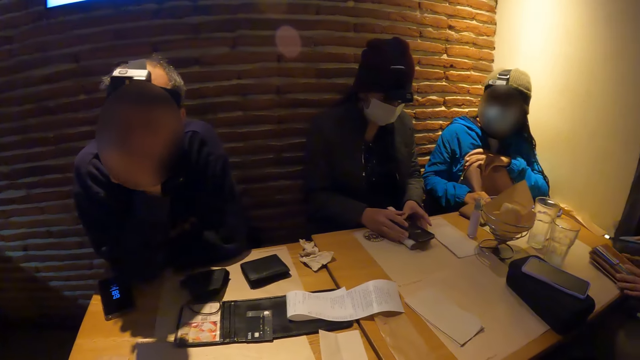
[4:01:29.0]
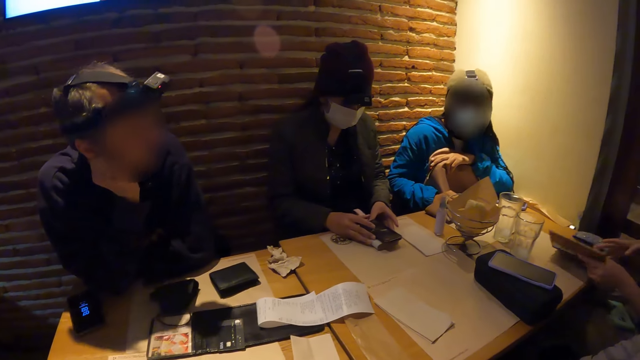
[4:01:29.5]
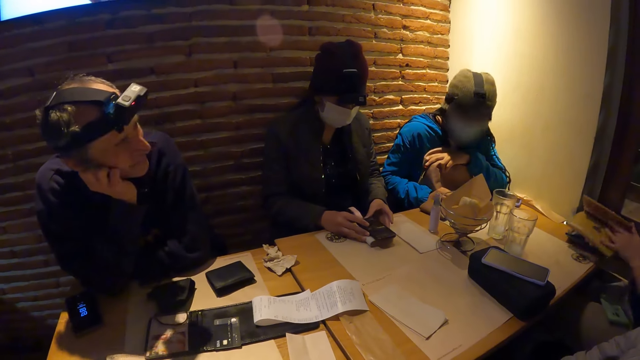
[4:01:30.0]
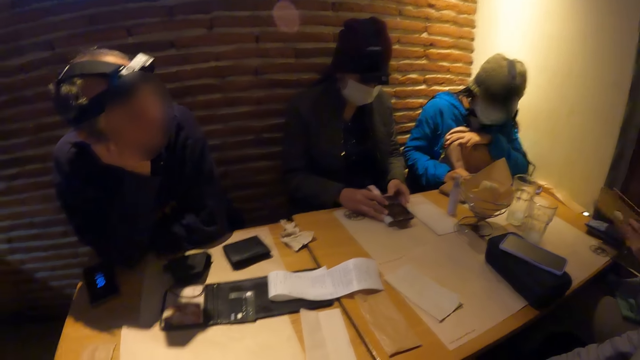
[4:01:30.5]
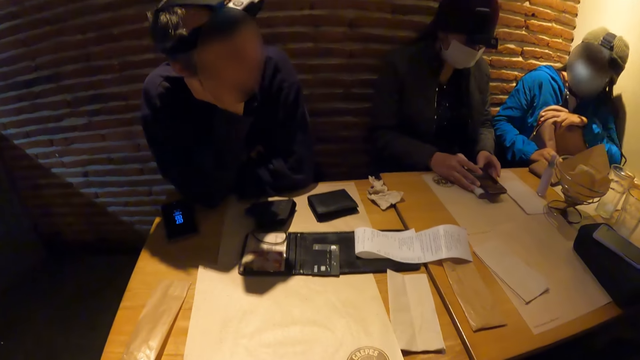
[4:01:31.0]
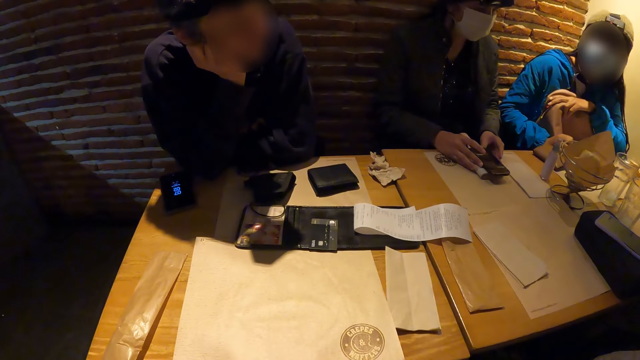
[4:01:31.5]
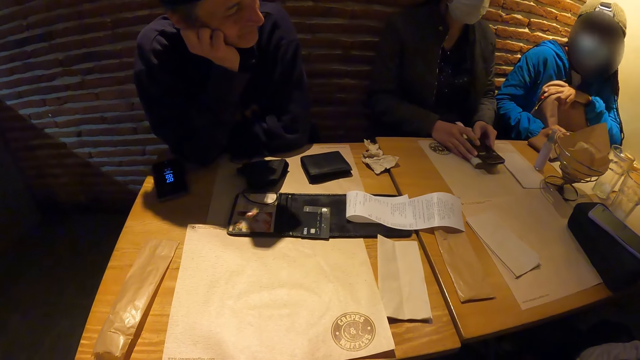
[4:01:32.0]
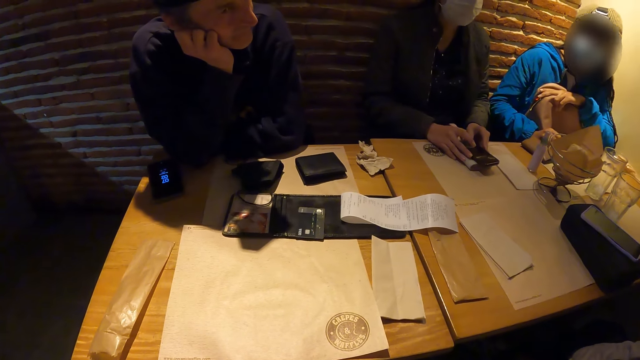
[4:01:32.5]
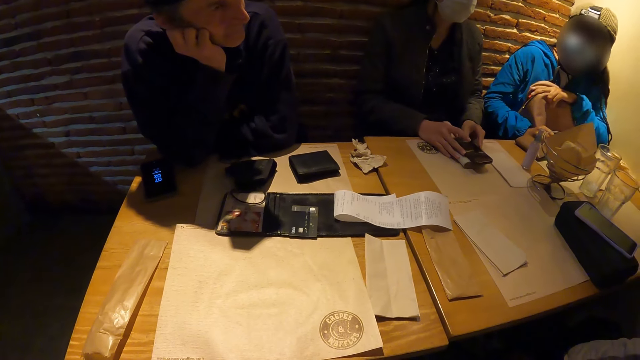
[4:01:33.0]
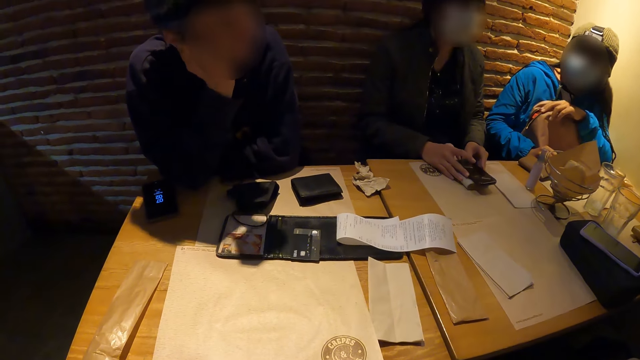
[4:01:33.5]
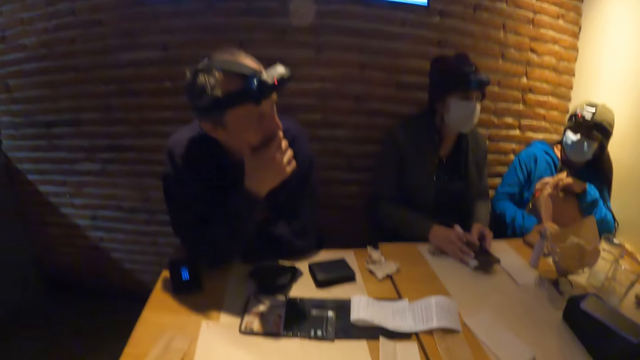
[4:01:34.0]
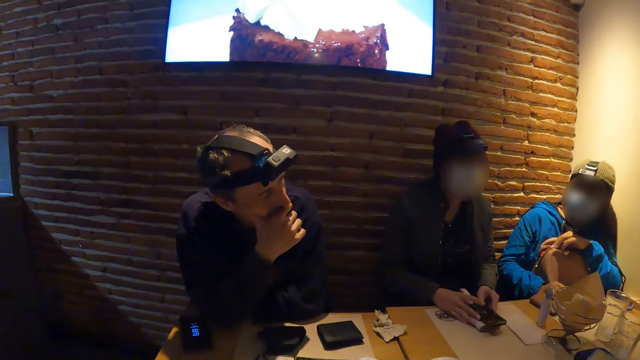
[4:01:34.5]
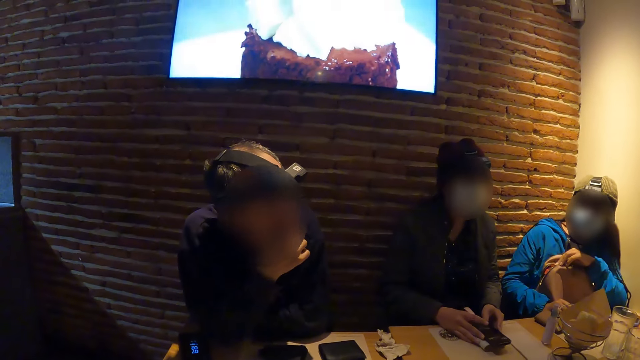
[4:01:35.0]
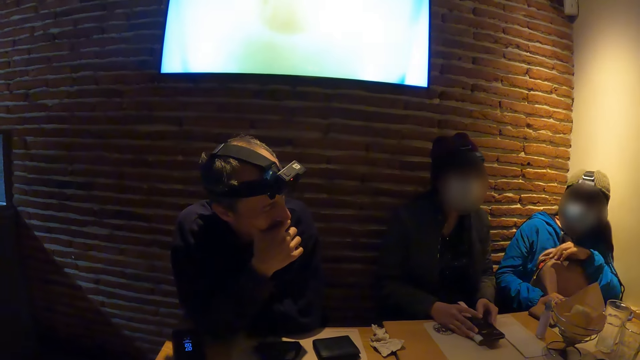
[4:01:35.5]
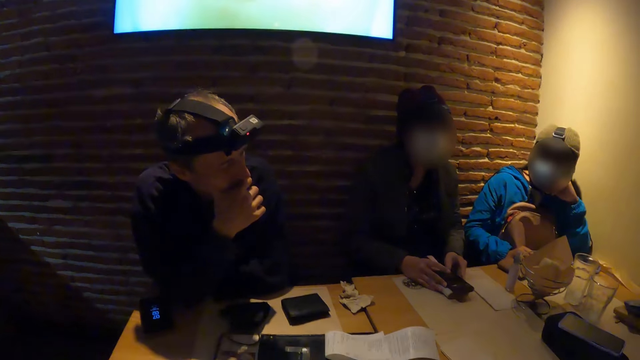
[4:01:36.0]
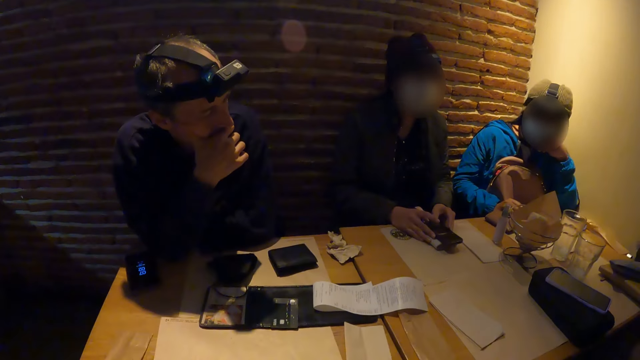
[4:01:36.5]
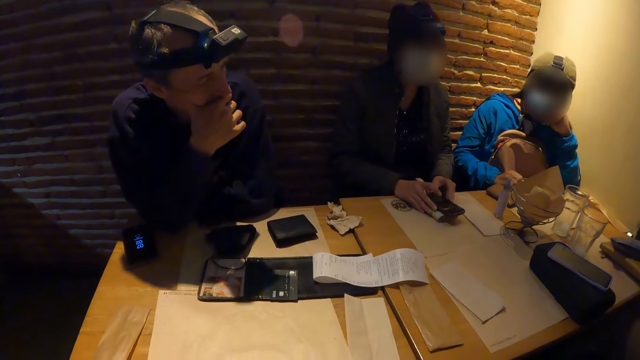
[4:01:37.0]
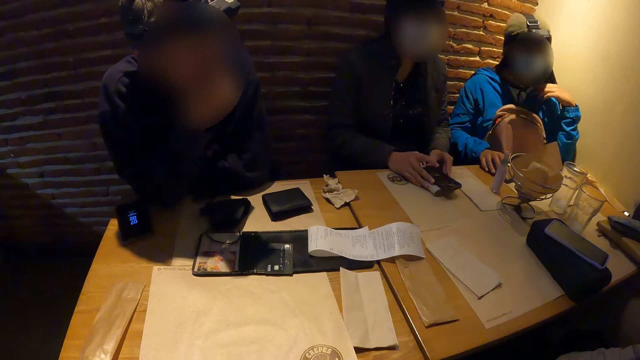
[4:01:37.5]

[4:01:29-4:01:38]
A woman operates the phone on the wallet on the table with both hands. Another woman opens the purse on the table with her left hand. The first woman holds the phone.

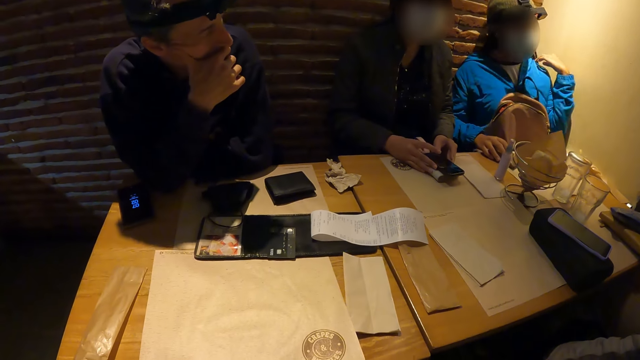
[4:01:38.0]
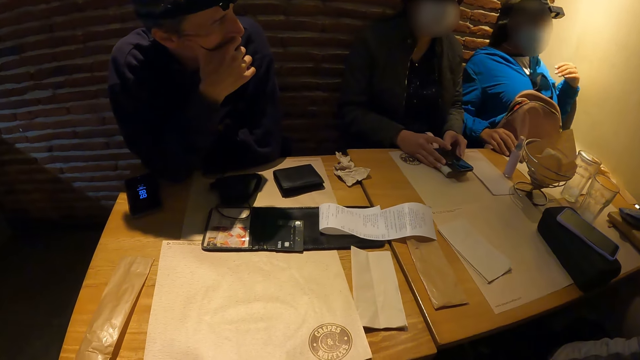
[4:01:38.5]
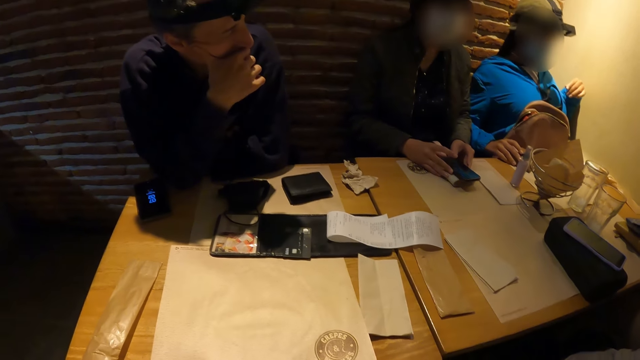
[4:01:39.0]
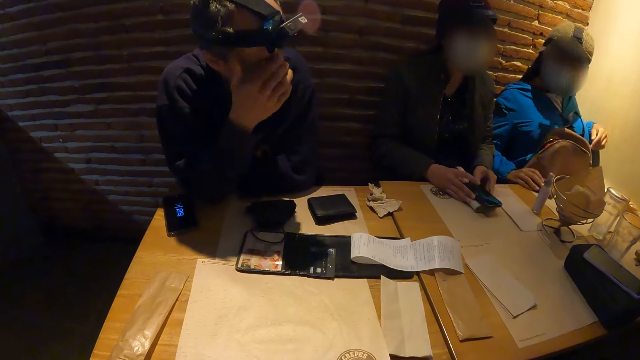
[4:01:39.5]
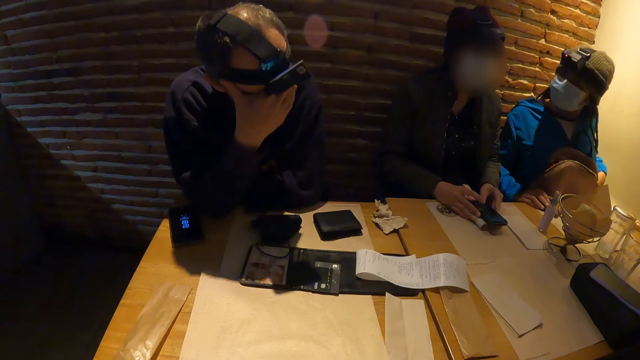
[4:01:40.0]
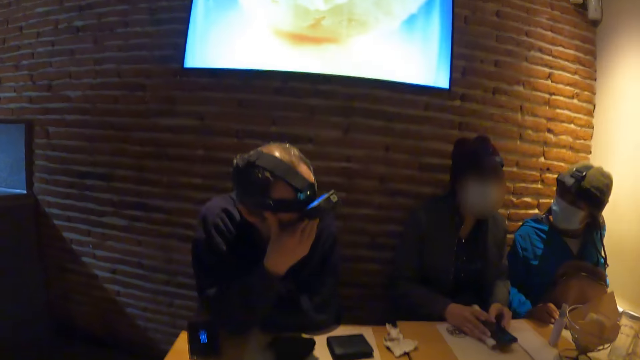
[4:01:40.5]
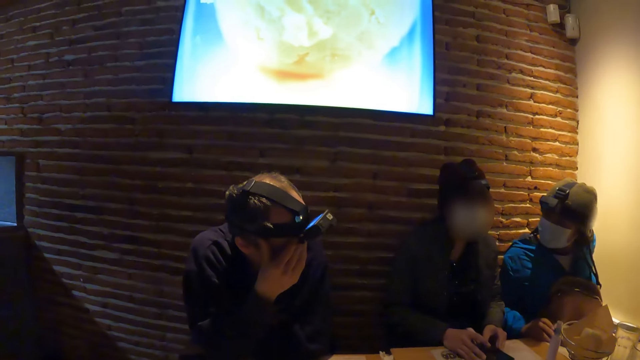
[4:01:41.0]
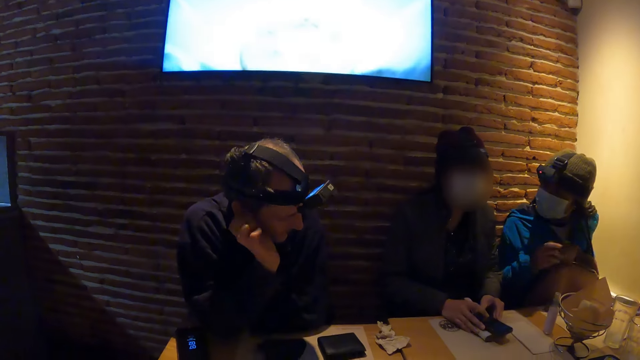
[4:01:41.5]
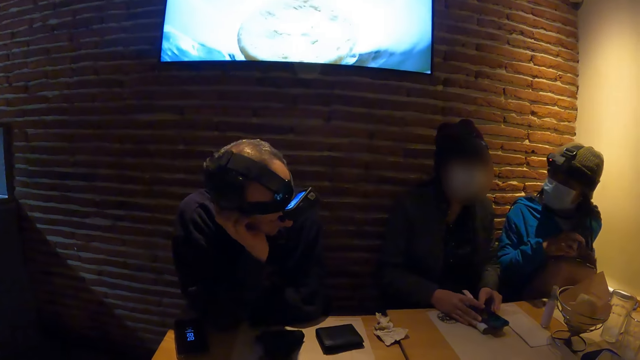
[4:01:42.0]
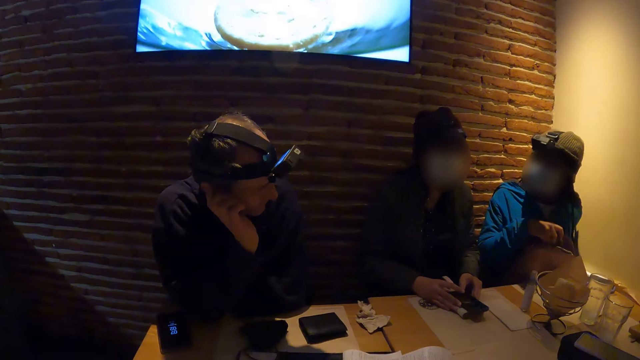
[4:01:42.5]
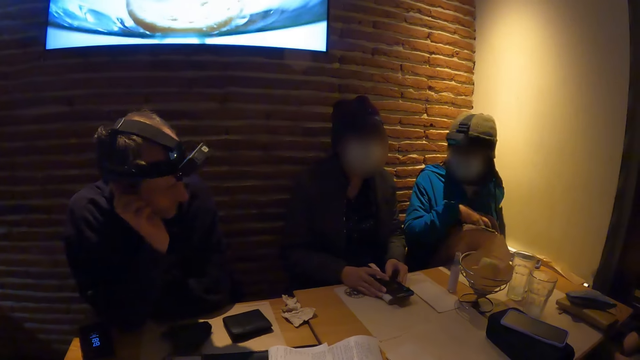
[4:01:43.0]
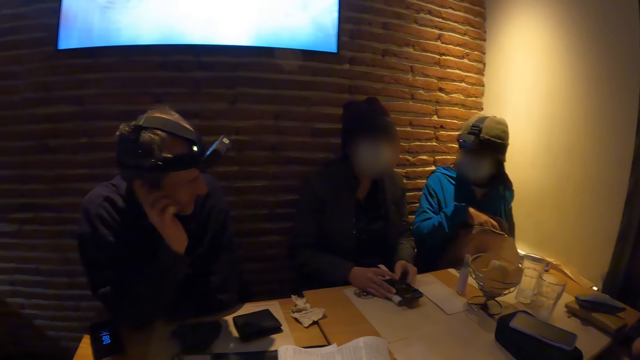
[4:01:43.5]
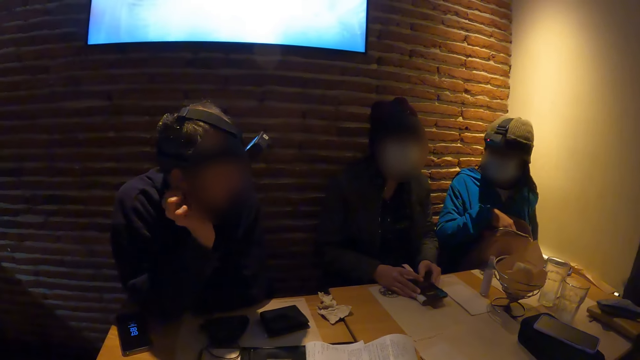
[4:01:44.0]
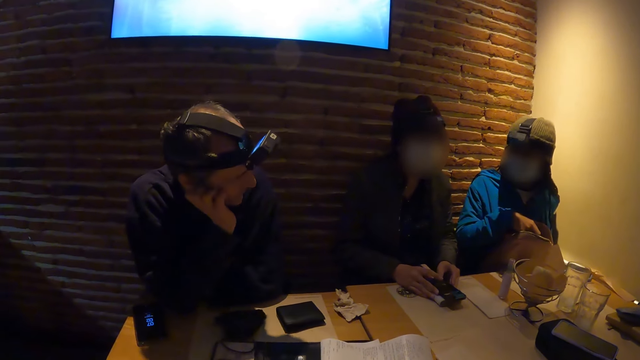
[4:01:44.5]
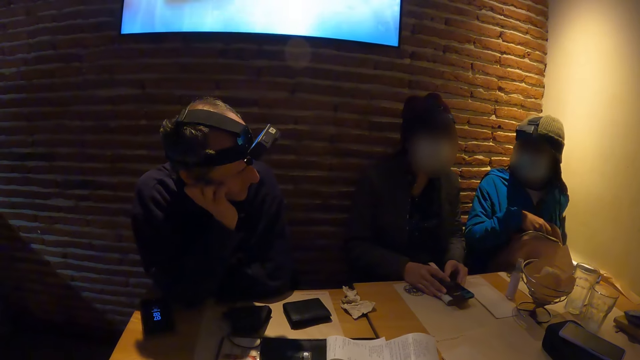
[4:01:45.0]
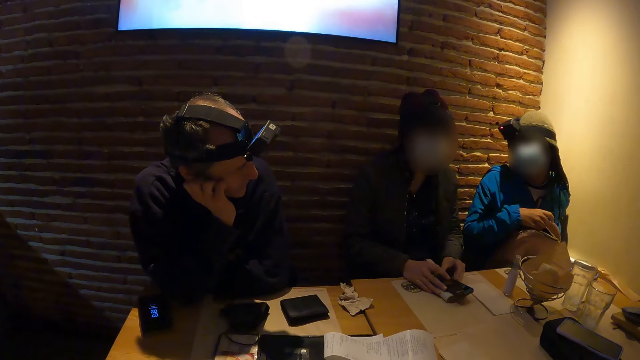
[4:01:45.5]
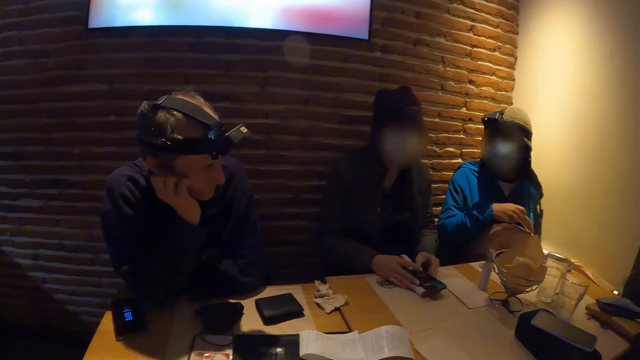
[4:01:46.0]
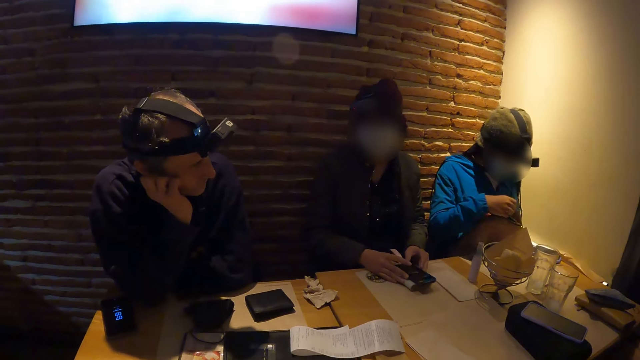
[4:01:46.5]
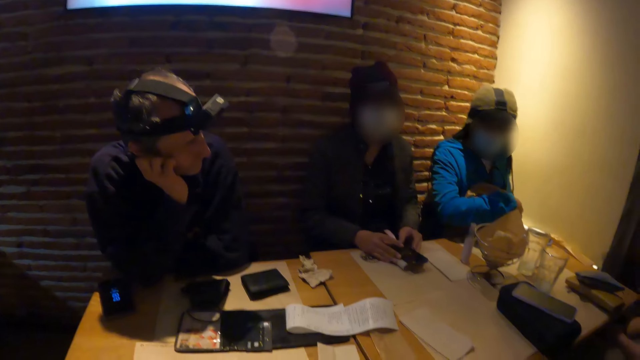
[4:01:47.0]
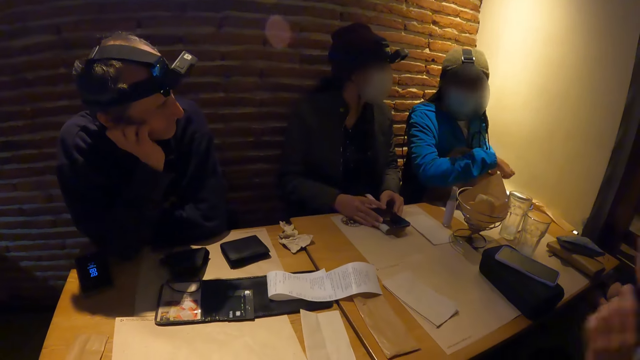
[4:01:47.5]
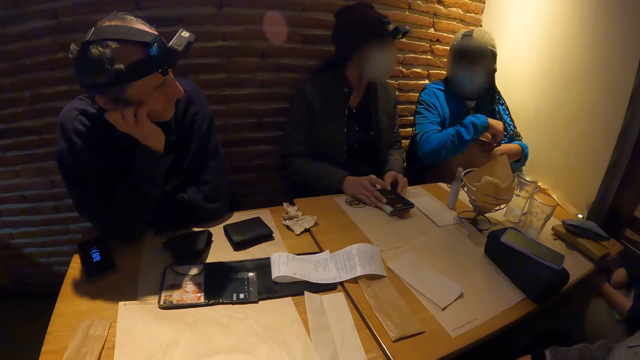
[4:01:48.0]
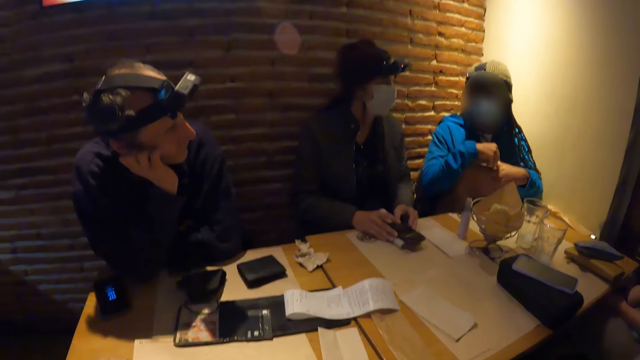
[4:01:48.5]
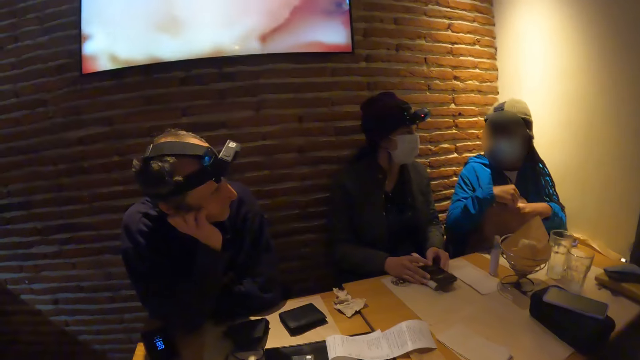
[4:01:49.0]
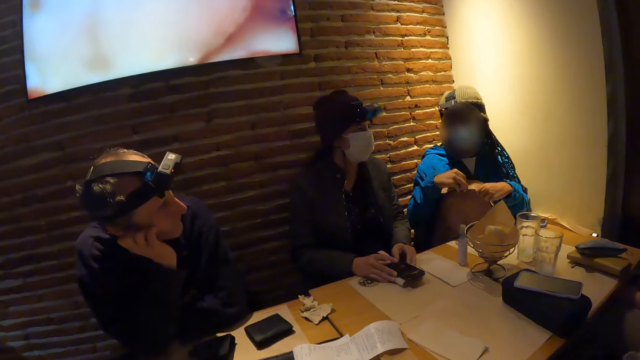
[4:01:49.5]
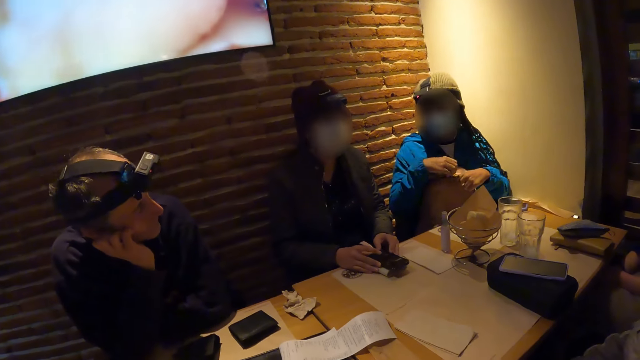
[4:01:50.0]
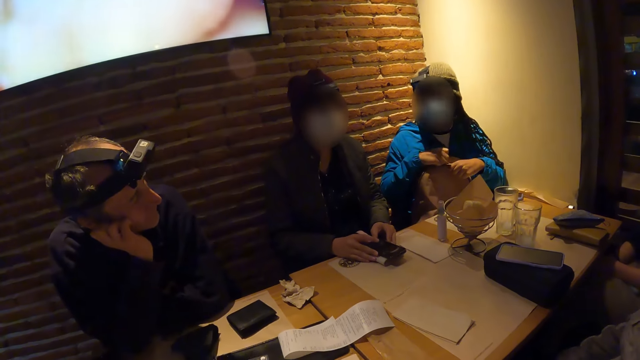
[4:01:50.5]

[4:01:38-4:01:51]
A man touches his face with his left hand. A woman places the wallet in her right hand in the bag on her lap. The woman holds the bag. The woman closes the bag on her lap with both hands.
